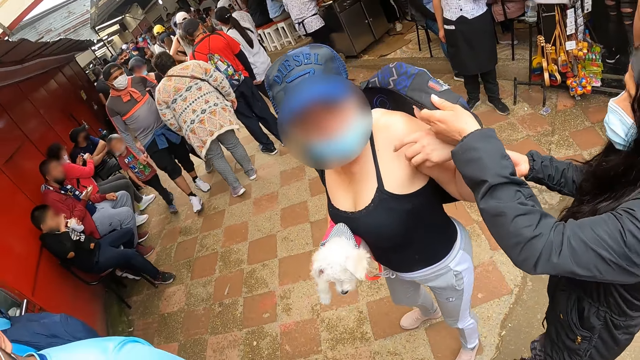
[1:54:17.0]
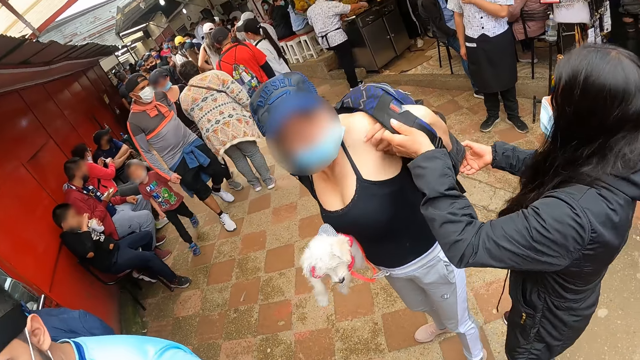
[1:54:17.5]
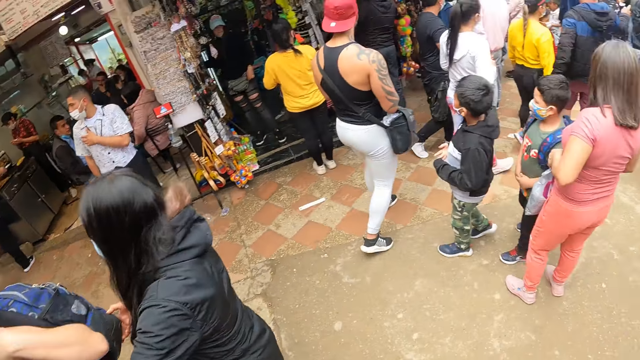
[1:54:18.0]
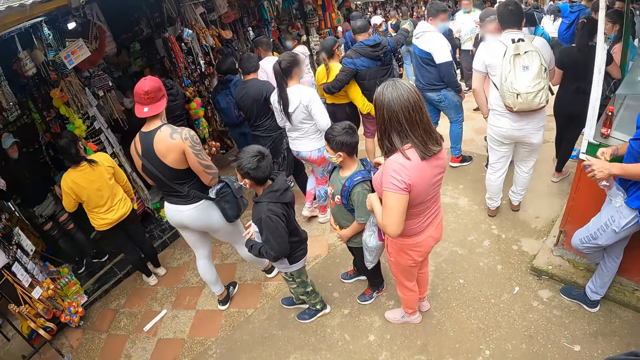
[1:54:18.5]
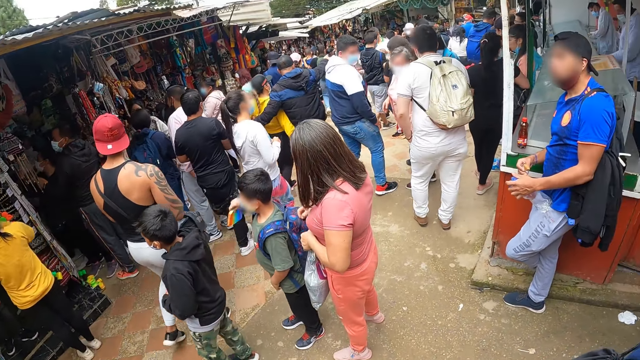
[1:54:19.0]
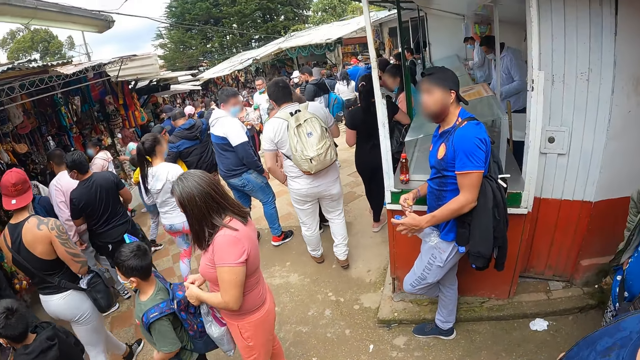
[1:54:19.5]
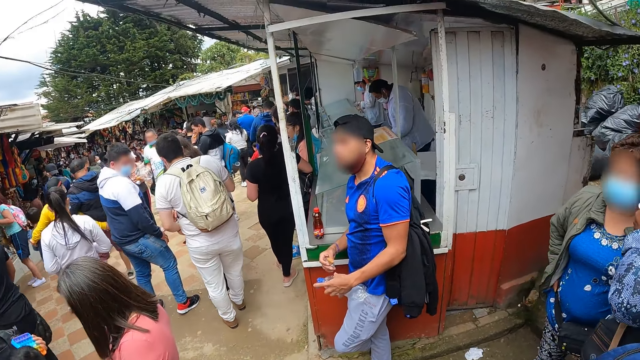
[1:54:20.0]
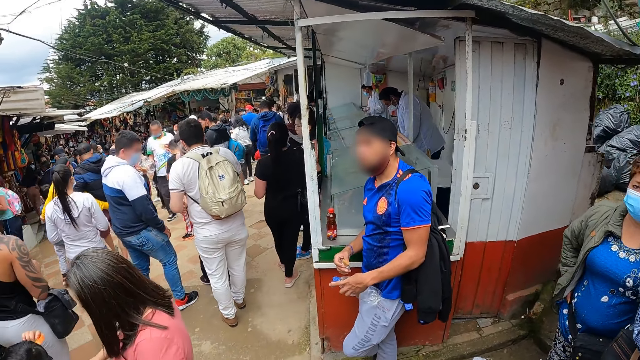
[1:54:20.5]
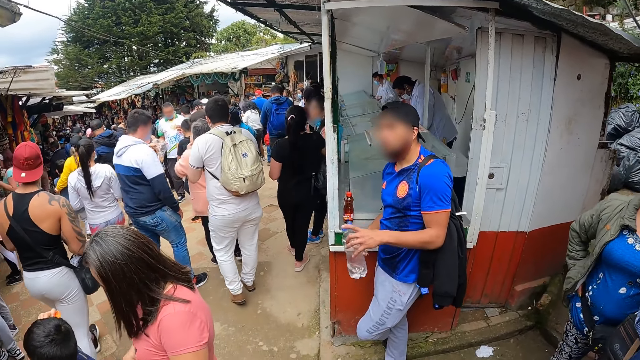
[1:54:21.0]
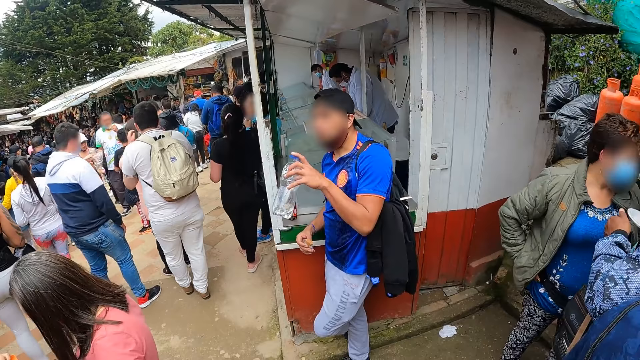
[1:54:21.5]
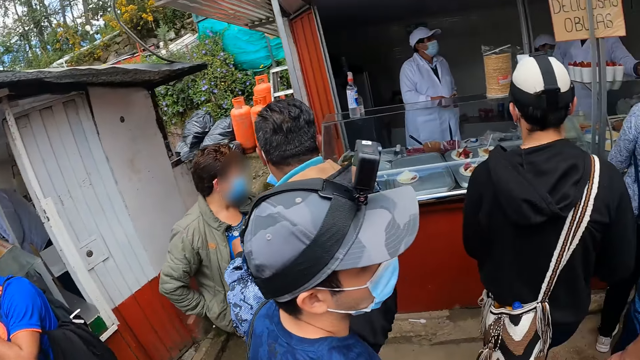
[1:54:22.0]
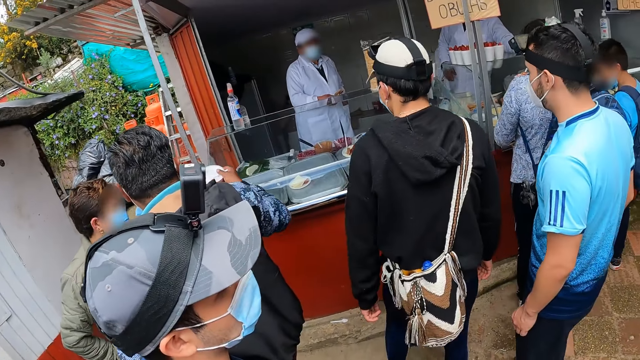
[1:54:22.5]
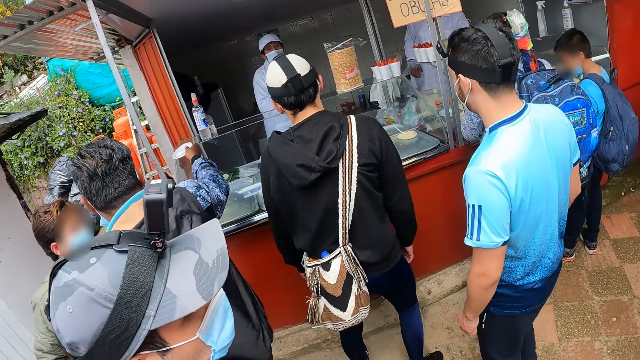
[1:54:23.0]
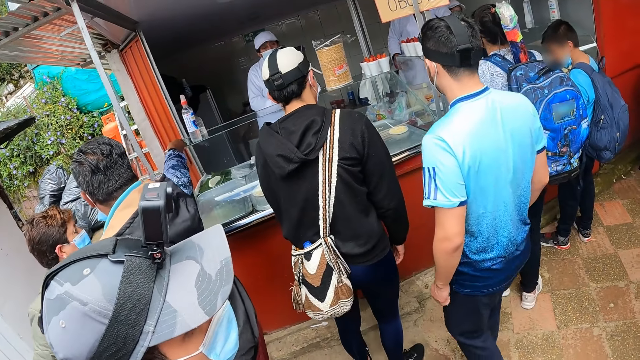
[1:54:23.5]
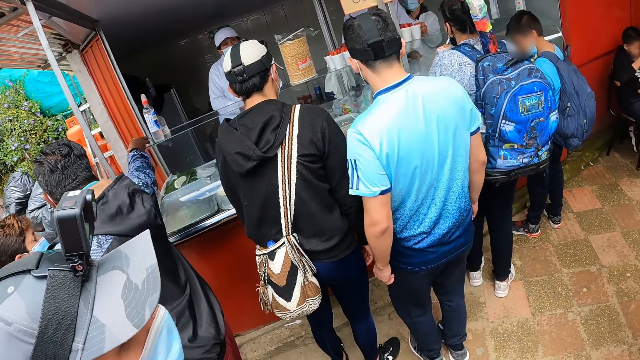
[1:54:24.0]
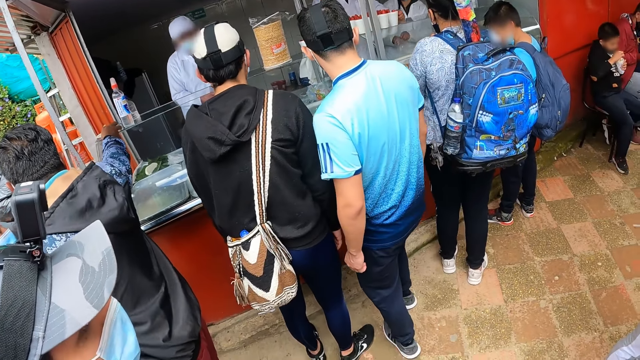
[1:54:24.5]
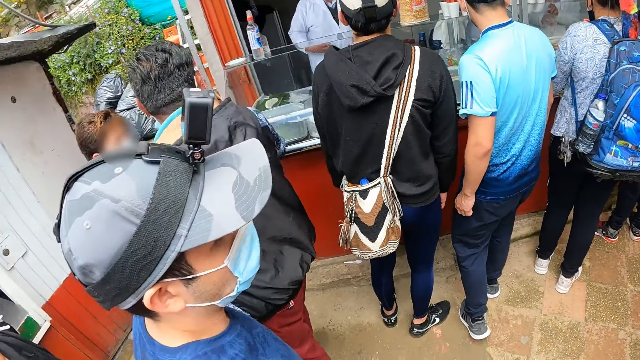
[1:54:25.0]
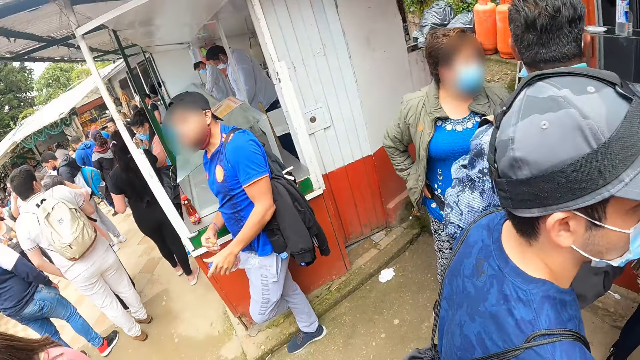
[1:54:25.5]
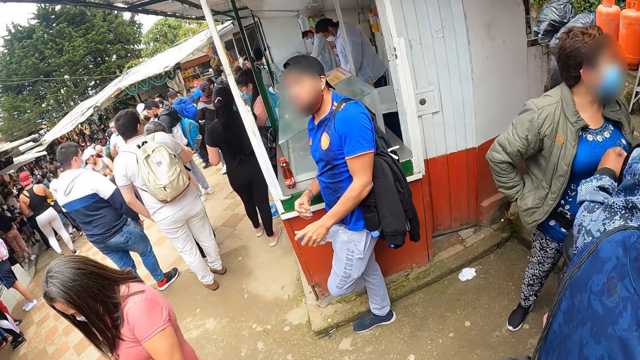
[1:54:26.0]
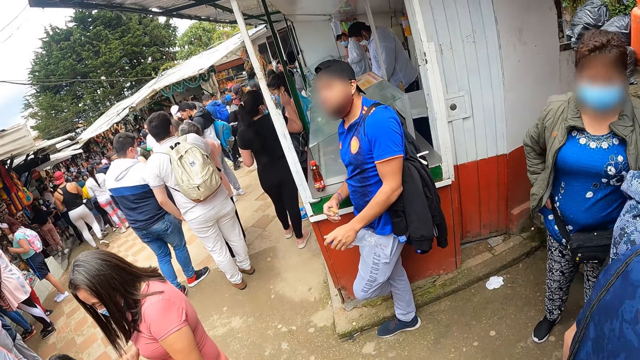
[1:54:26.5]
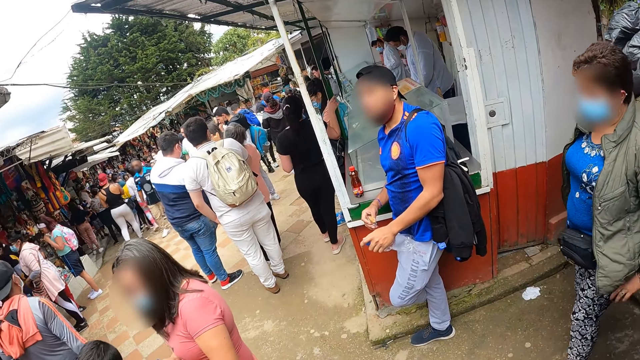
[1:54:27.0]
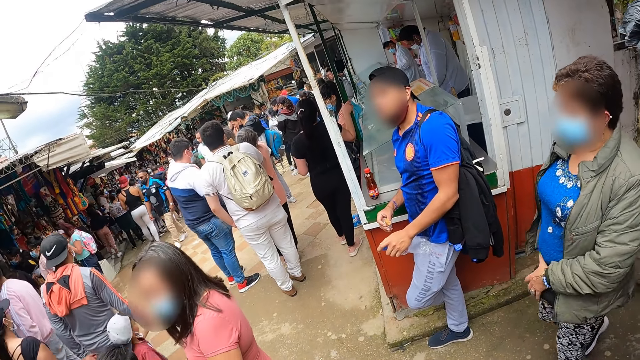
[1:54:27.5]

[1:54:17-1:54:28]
A man and another man interact with a third man.

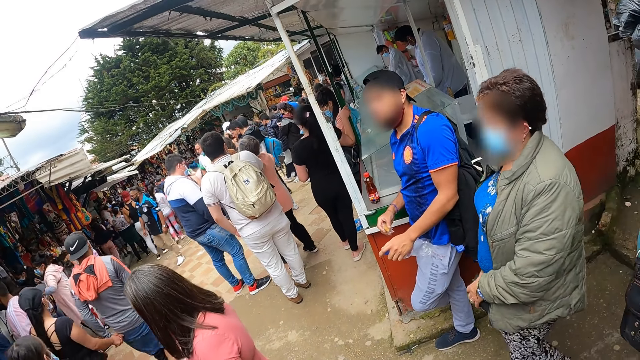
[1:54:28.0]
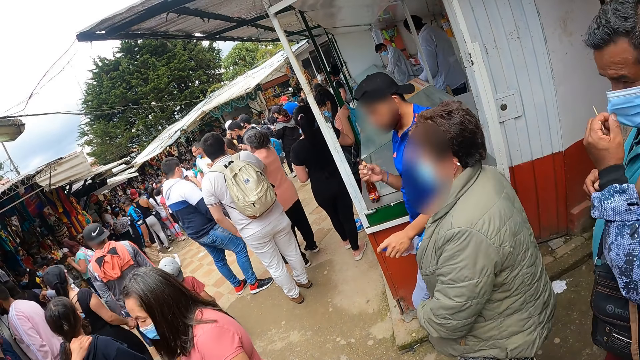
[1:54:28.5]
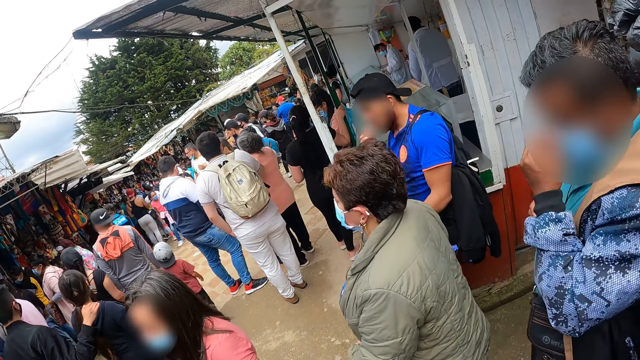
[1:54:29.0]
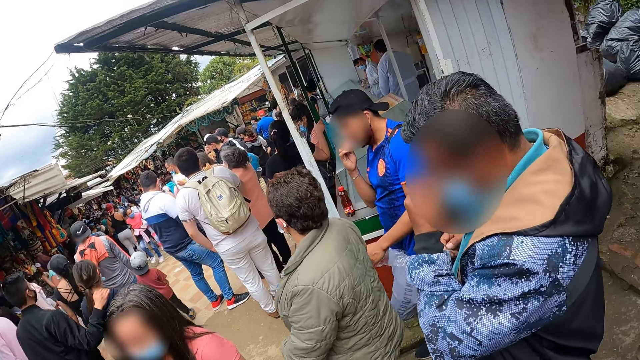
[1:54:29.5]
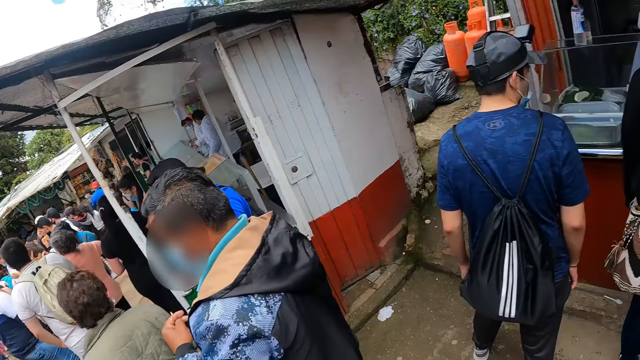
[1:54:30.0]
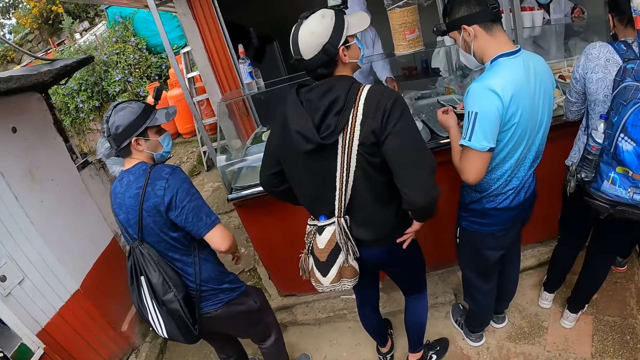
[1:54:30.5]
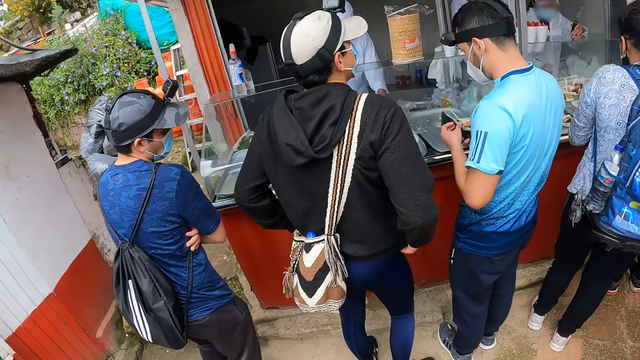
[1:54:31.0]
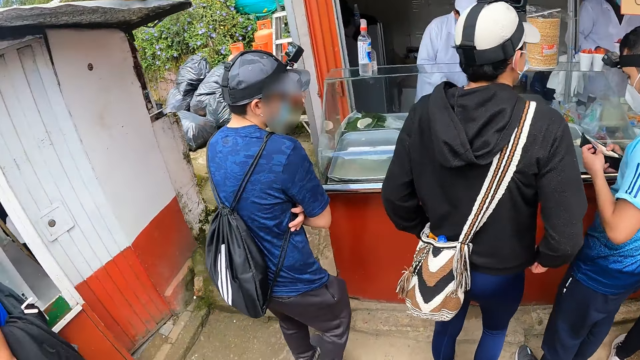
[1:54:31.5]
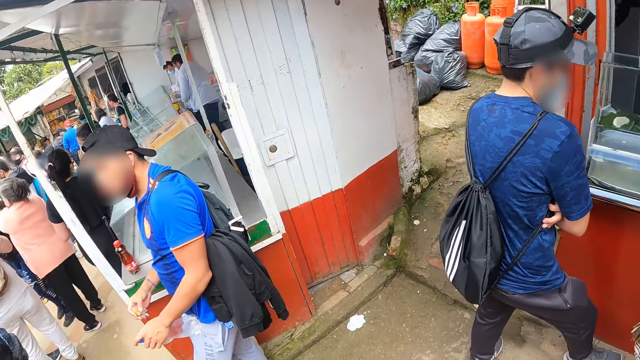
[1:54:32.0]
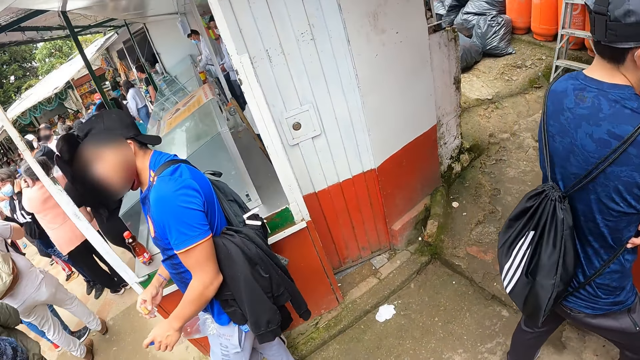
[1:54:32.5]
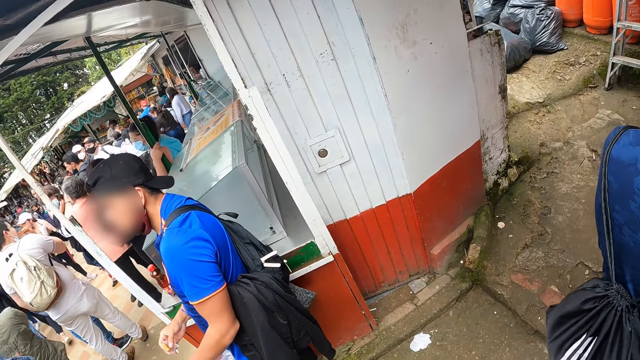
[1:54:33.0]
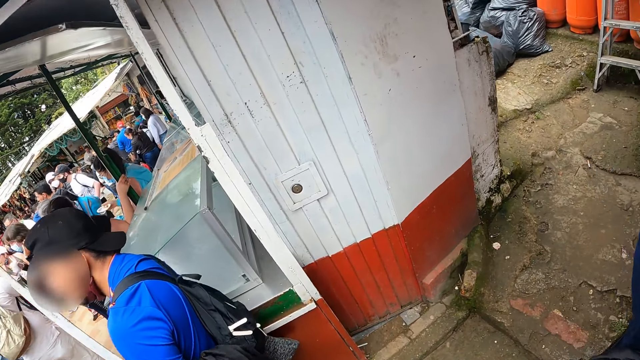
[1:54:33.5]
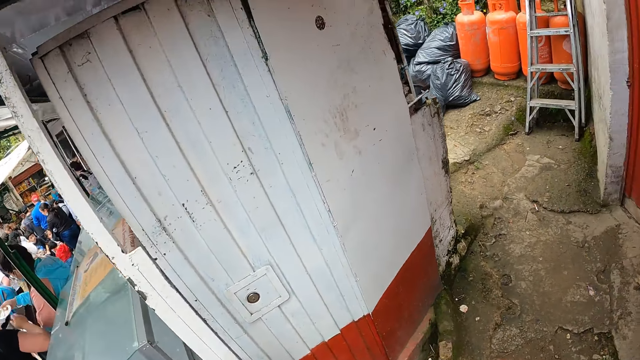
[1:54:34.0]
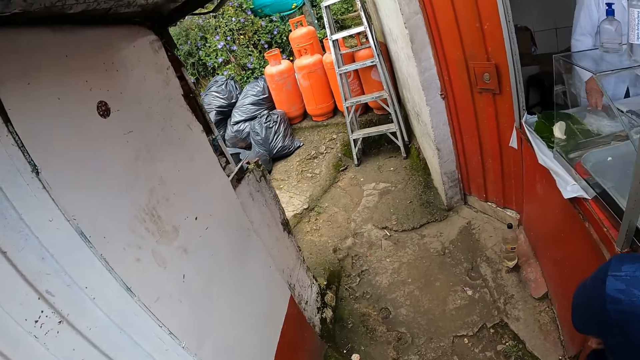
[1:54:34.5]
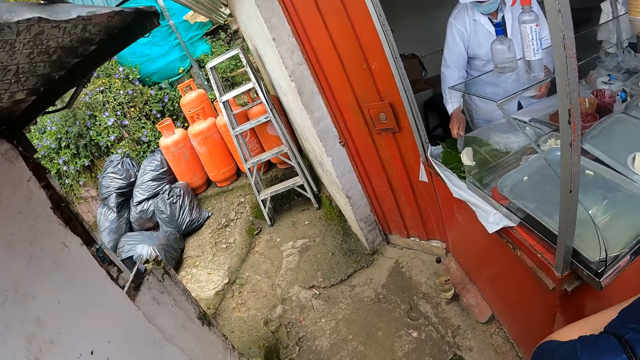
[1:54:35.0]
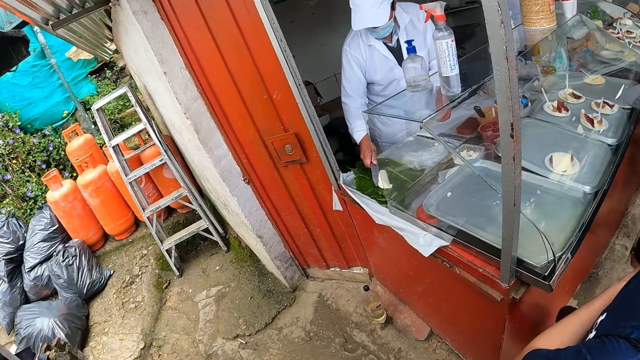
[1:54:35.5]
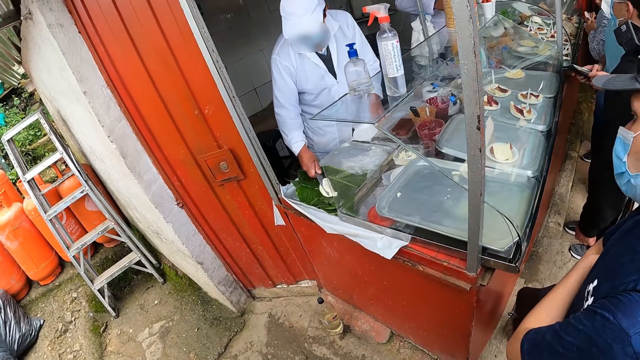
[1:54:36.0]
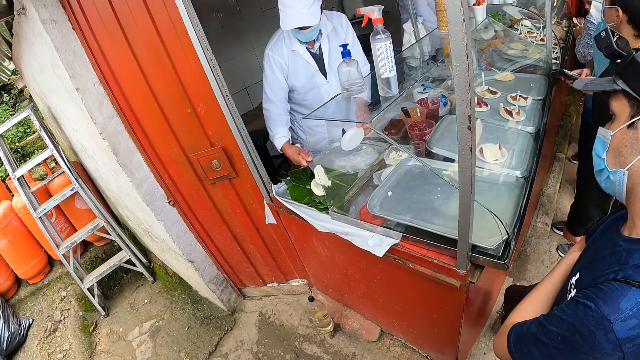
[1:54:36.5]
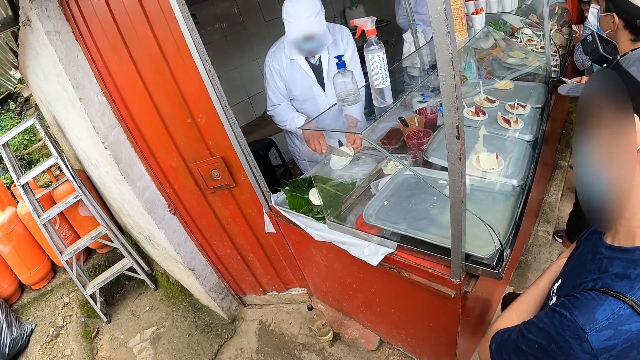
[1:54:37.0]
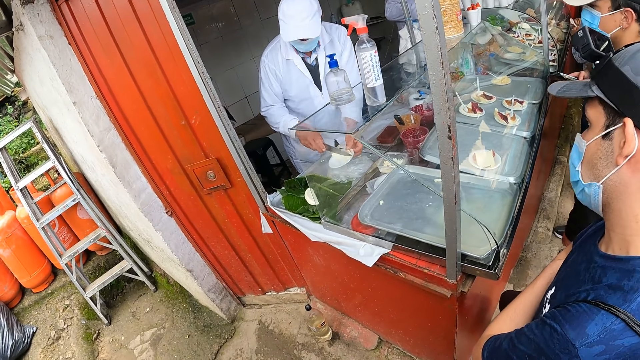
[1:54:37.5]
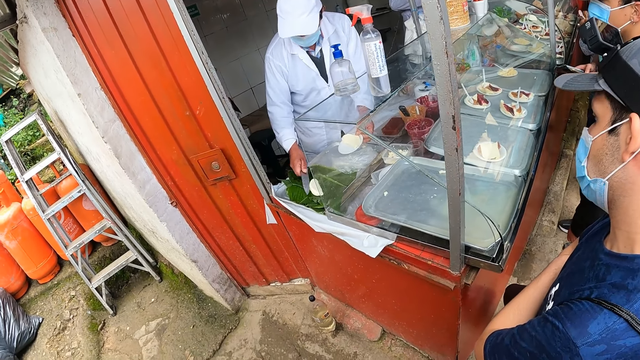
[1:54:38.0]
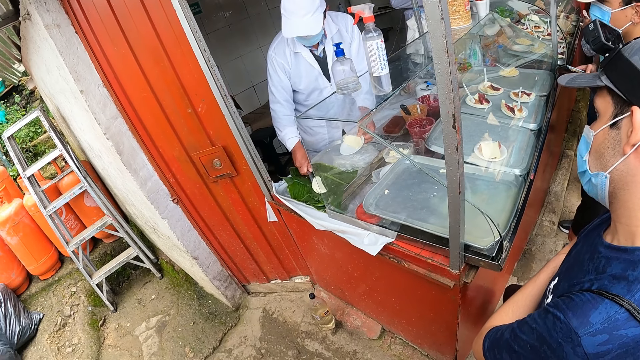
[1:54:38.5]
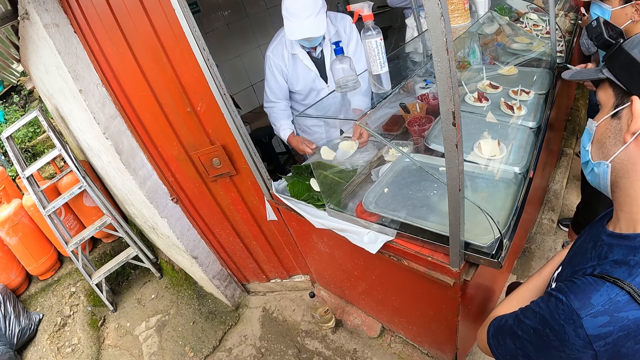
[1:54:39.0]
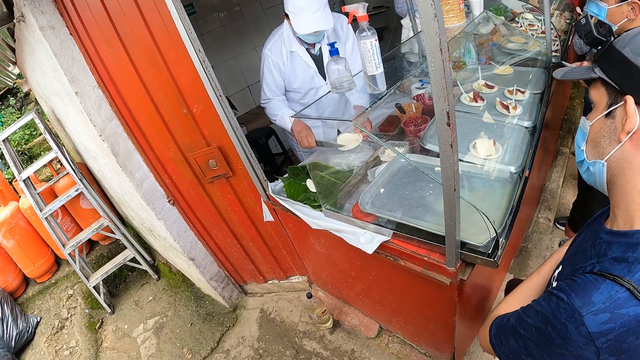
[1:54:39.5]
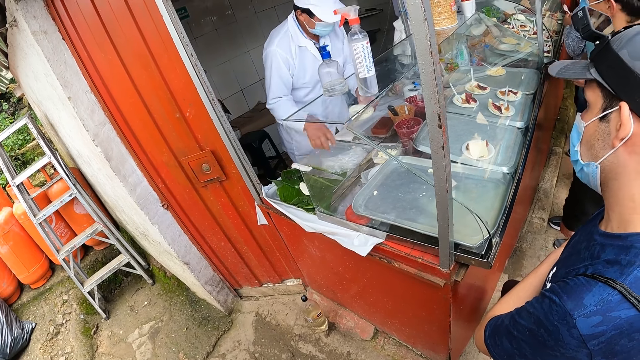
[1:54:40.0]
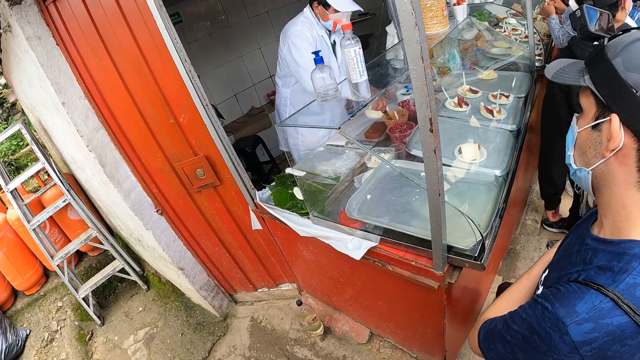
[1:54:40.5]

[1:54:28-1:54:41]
A man searches a wallet in his hands. Another man takes cream from a leaf on a table with a knife in his right hand. He puts the cream on the knife in his right hand on a plate in his left hand. He takes cream from the leaf on the table with the knife in his right hand. He puts the cream on the knife in his right hand on the plate in his left hand. He drops the knife on the leaf with his left hand. He scoops sauce from a bowl with the knife in his right hand.
